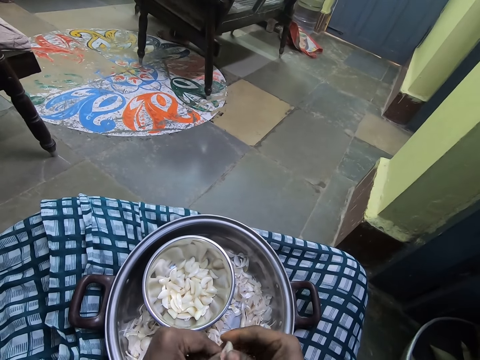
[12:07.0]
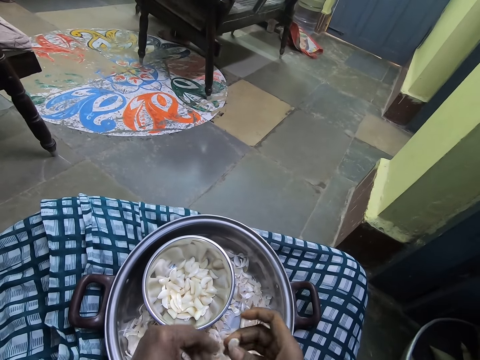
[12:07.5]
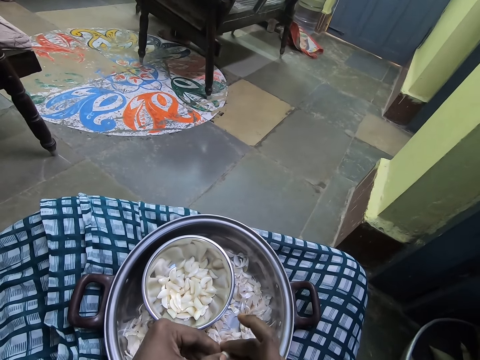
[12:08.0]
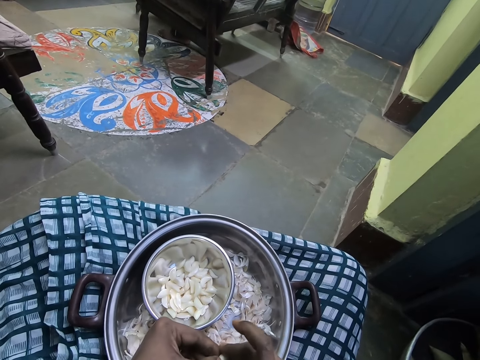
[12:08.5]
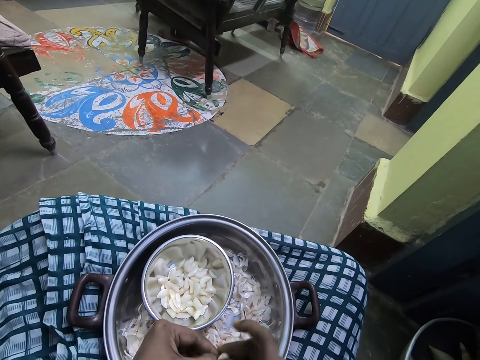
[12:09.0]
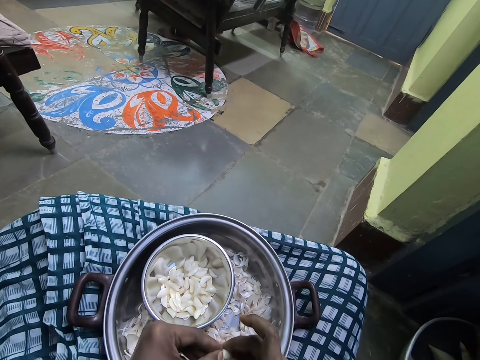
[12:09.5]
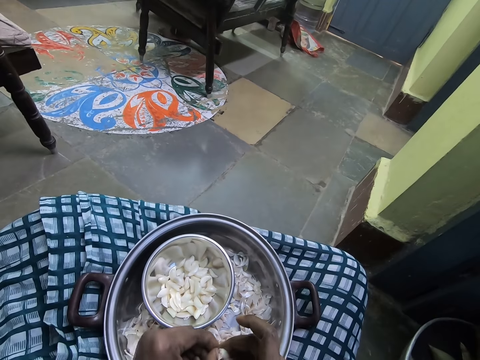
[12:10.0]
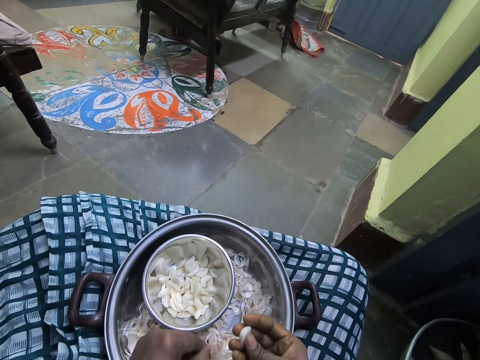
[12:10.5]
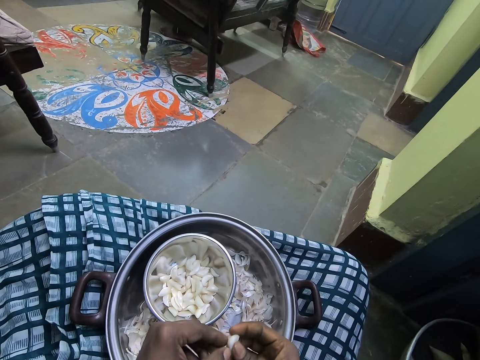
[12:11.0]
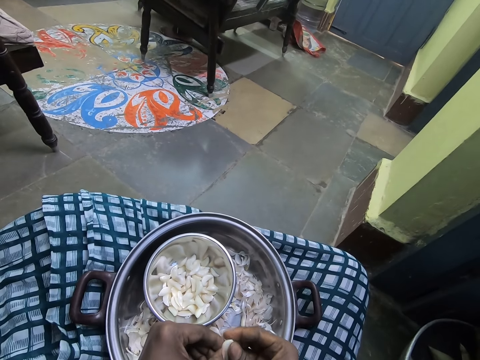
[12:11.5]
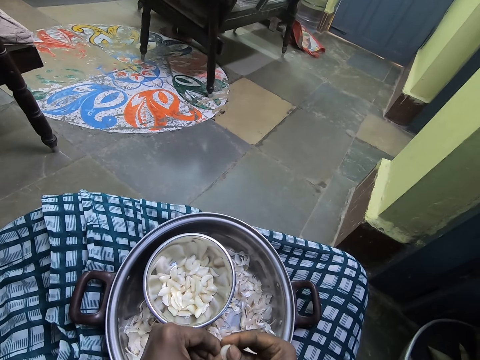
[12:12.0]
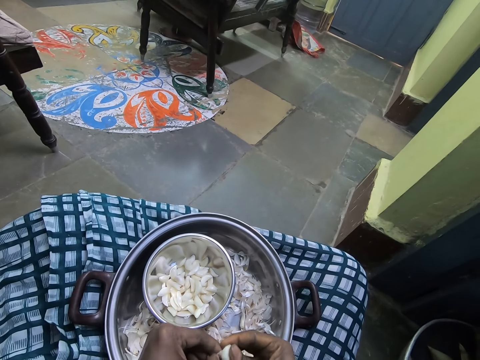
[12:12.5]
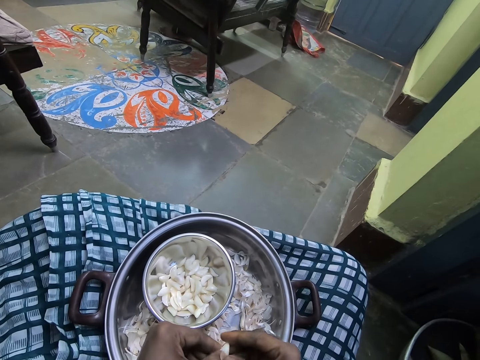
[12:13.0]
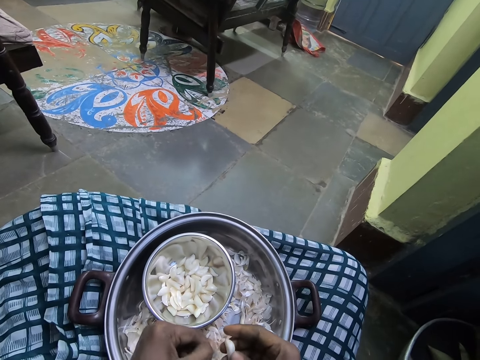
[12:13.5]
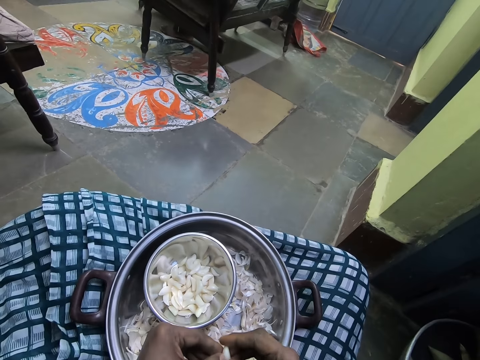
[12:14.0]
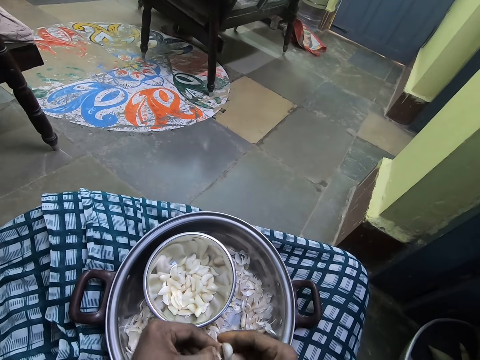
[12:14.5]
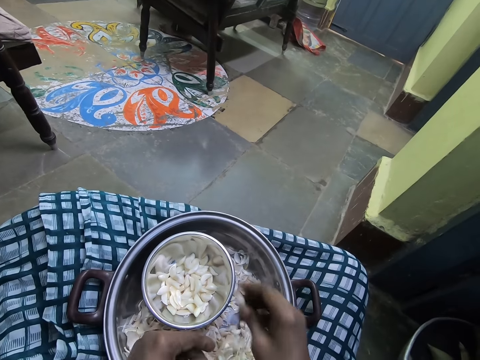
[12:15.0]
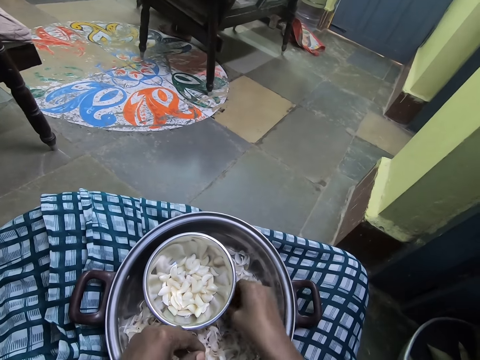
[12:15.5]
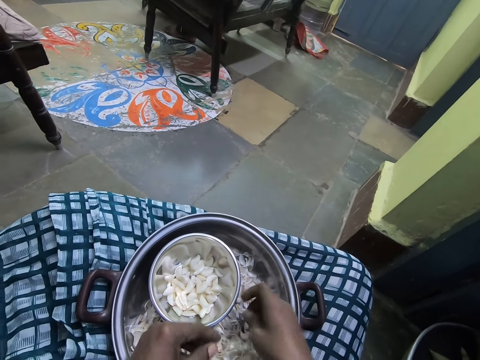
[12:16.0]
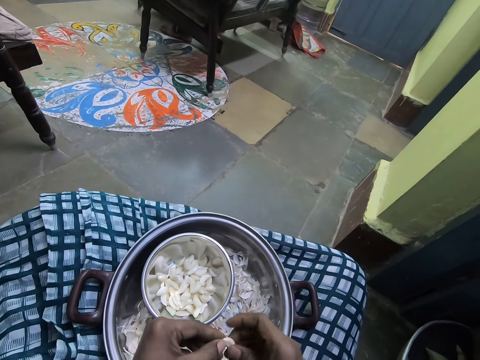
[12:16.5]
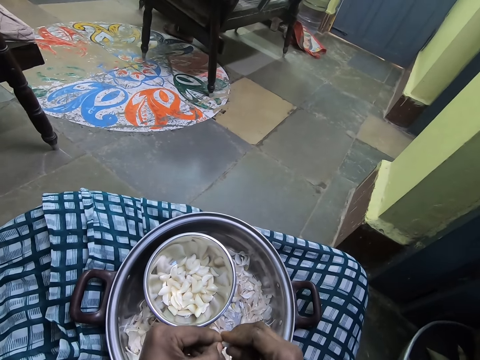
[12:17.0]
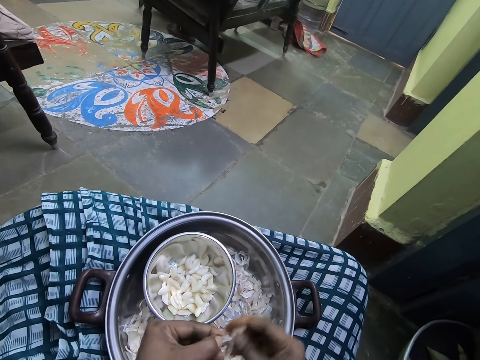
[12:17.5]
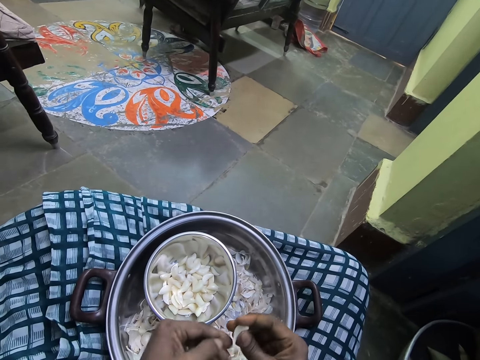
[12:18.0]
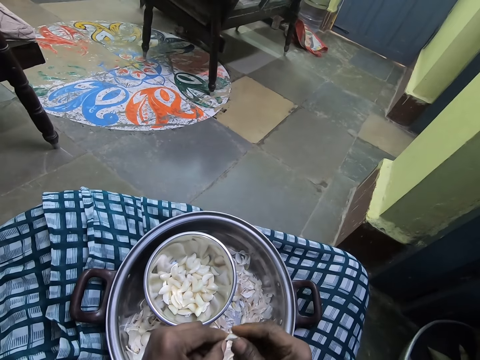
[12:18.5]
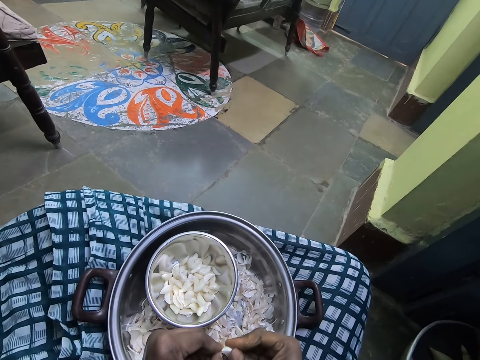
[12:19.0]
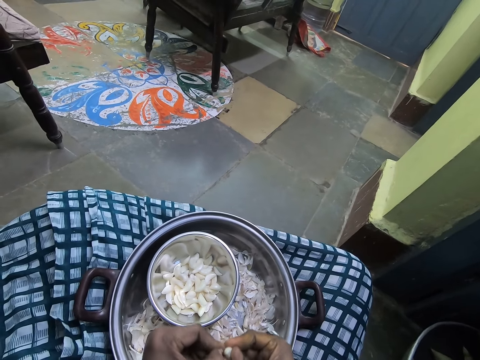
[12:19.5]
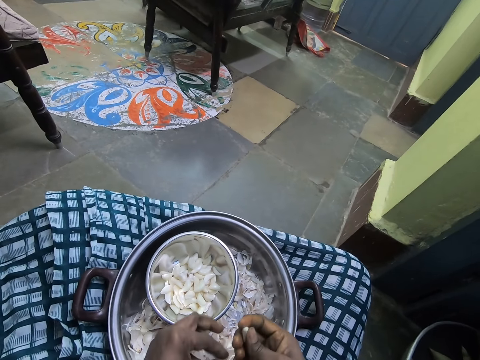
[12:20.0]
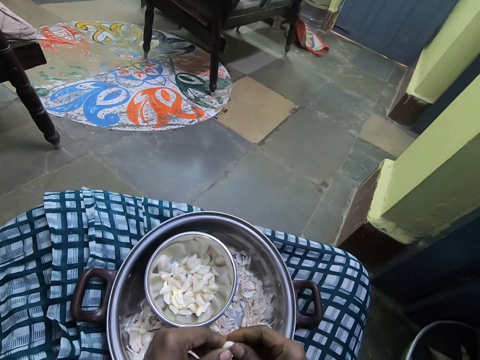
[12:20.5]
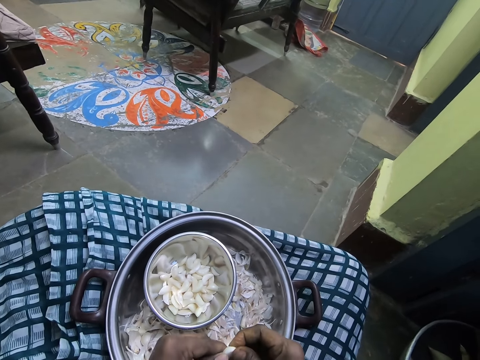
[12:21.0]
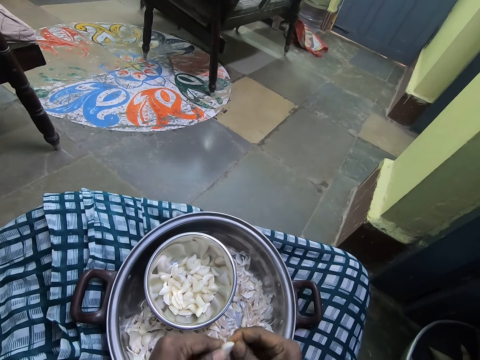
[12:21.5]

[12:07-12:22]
The camera wearer picks up the garlic in the bowl with the right hand. They peel the outer layer of the garlic with hands. They throw the garlic in the bowl.

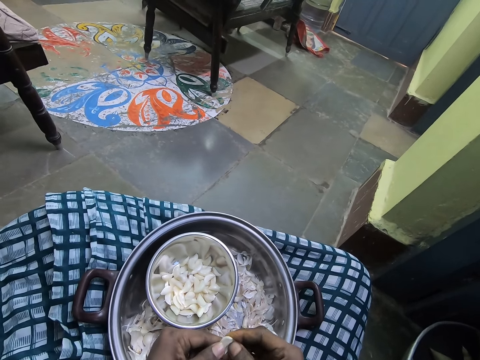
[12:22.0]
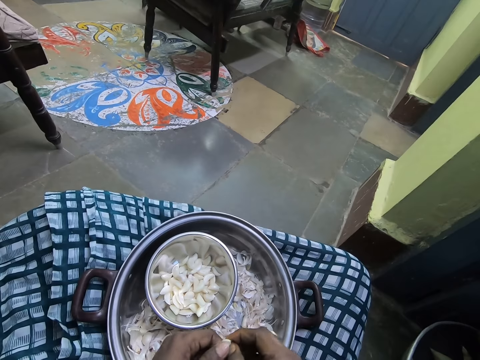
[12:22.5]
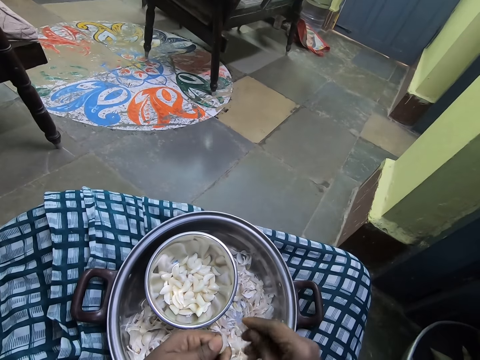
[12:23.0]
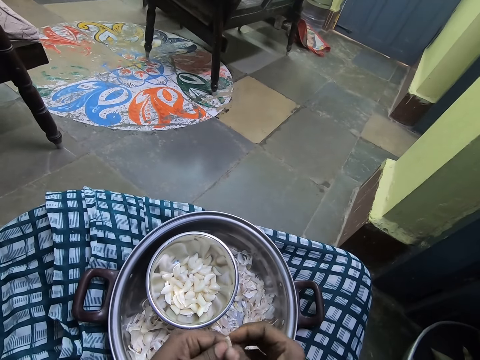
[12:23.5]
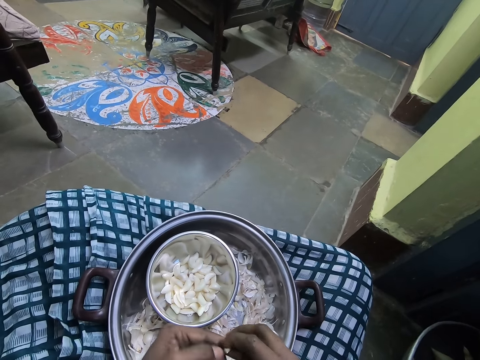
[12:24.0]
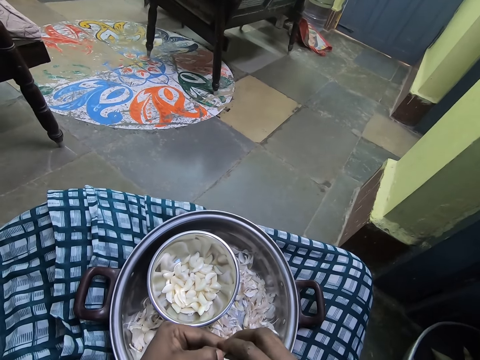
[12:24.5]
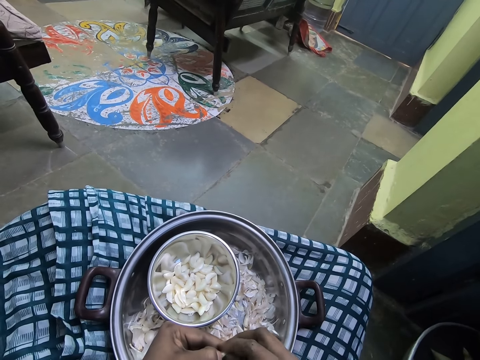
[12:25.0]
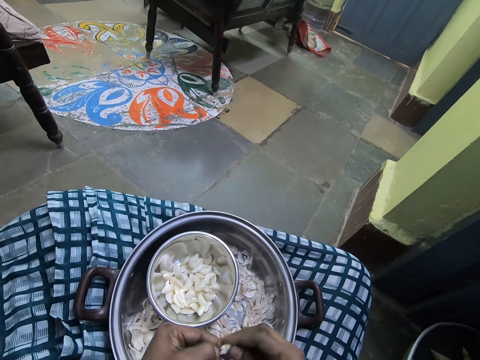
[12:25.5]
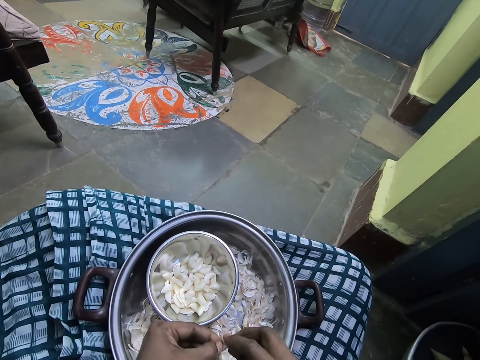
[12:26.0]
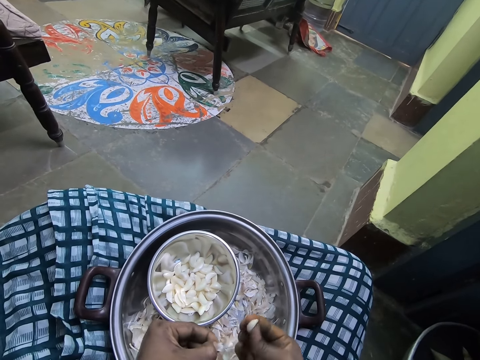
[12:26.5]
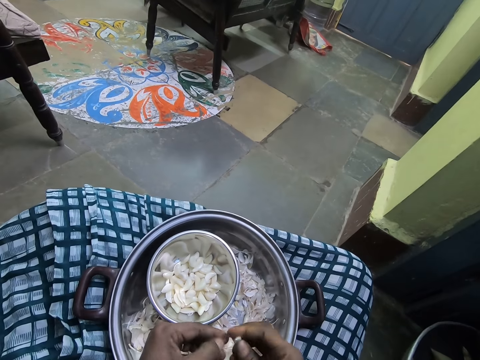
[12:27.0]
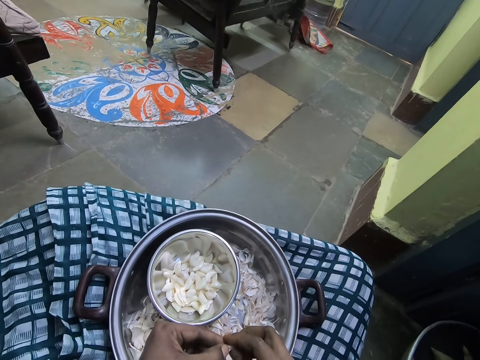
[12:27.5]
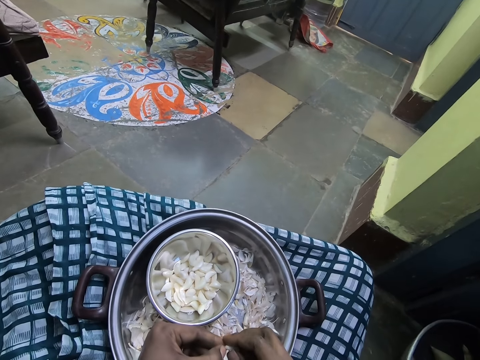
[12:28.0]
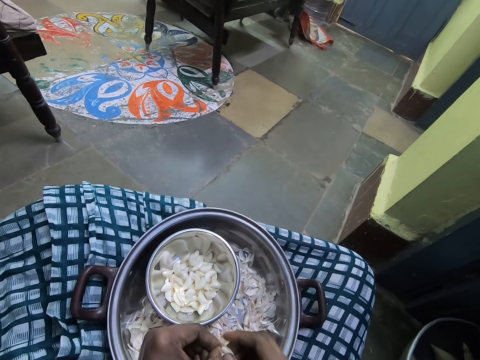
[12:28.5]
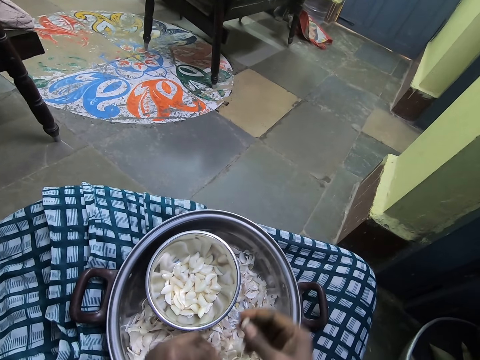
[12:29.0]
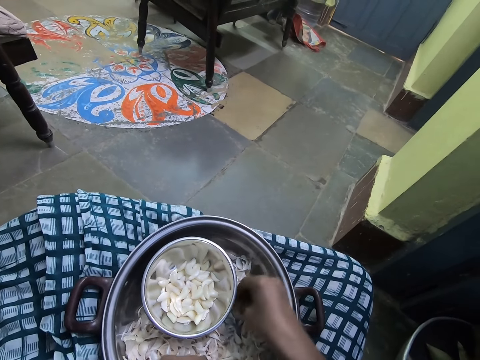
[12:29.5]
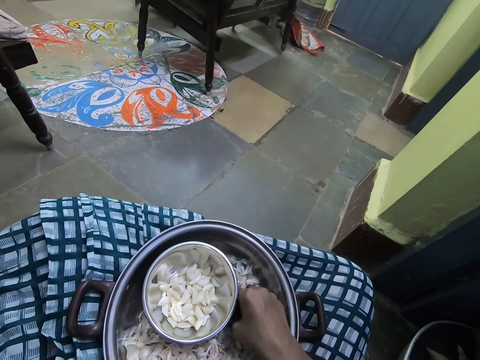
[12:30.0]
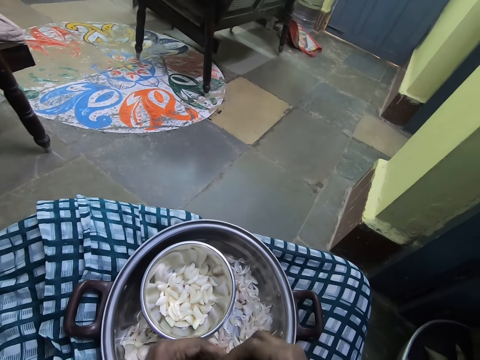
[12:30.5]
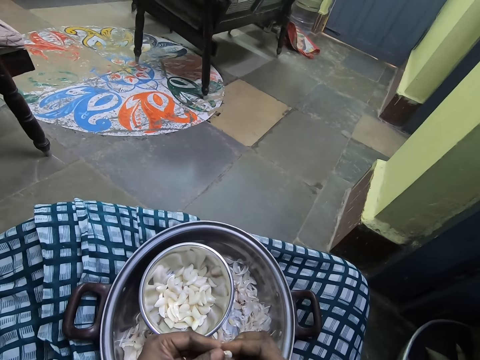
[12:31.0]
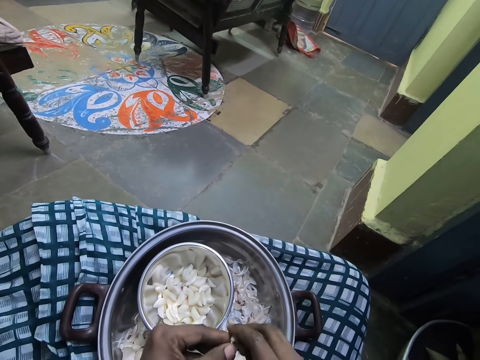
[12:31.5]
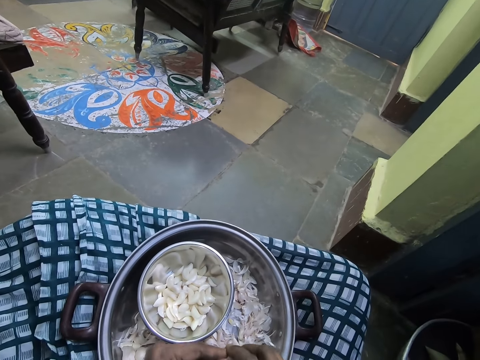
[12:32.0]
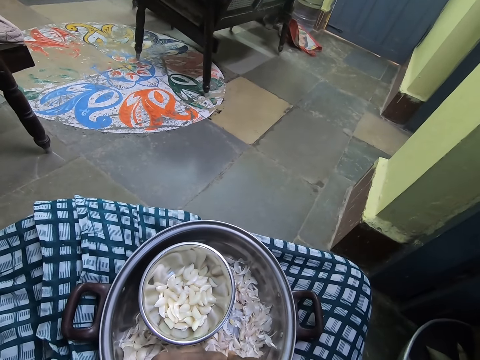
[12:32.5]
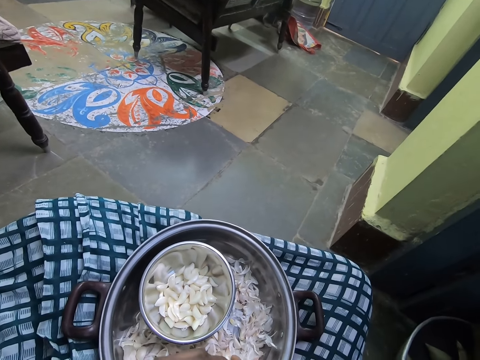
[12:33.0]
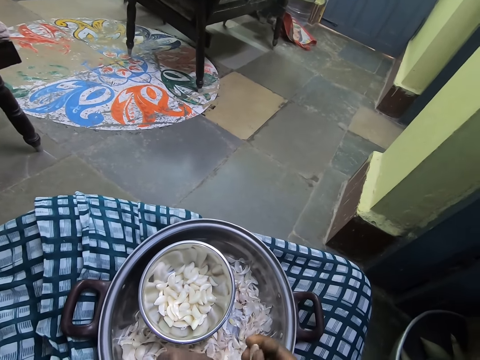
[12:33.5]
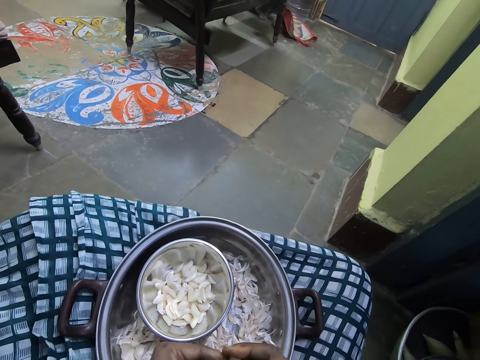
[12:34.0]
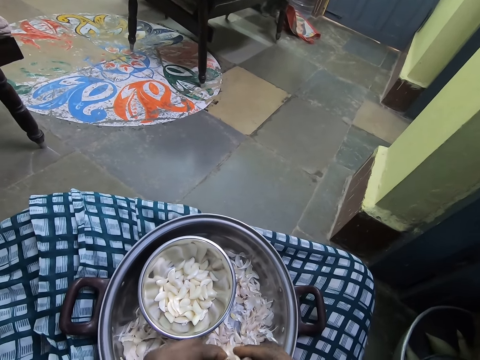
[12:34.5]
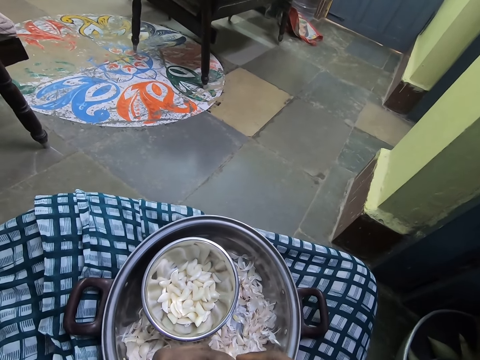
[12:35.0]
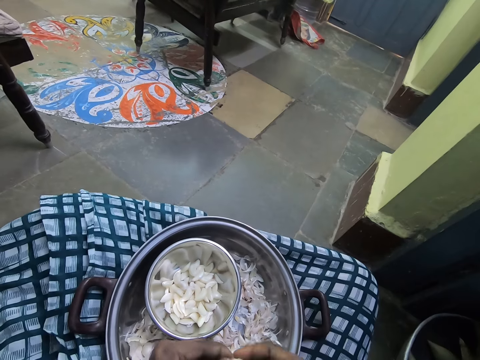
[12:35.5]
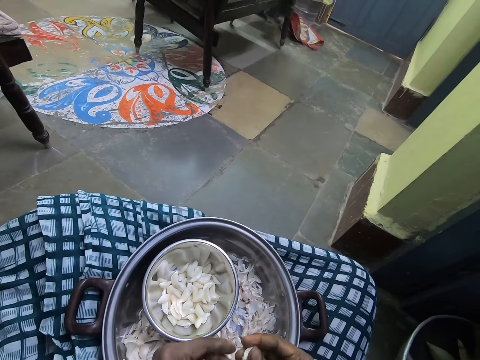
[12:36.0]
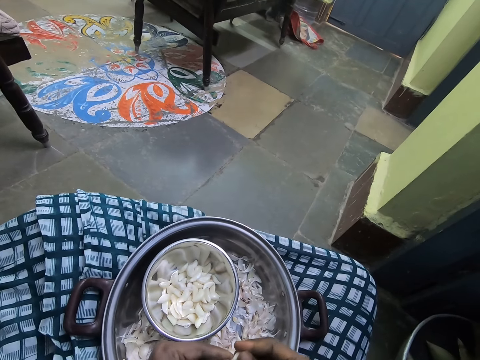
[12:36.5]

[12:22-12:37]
The camera wearer picks up the garlic in the bowl with the right hand. They peel the outer layer of the garlic with hands. They throw the garlic in the bowl.
